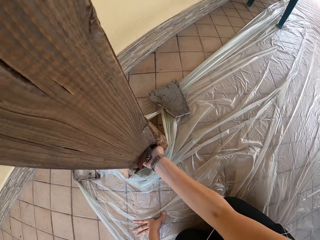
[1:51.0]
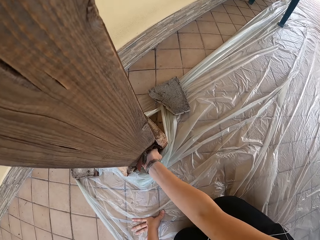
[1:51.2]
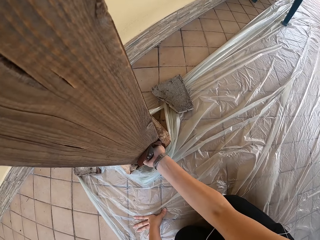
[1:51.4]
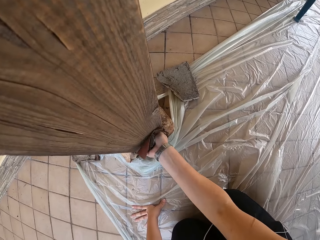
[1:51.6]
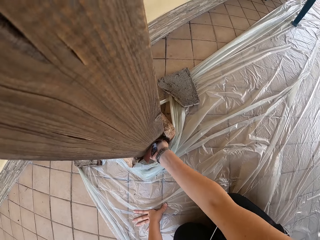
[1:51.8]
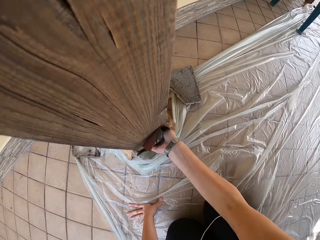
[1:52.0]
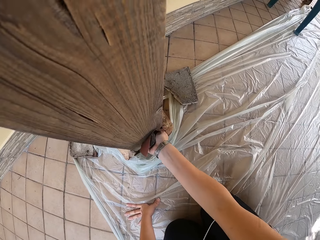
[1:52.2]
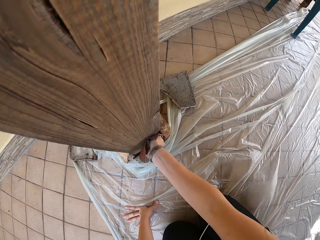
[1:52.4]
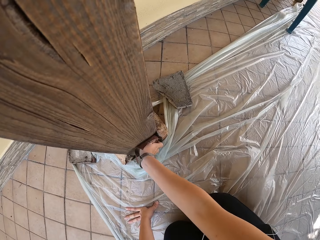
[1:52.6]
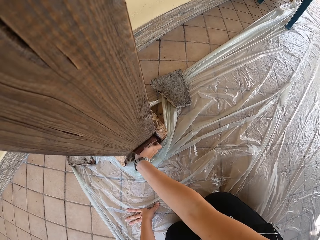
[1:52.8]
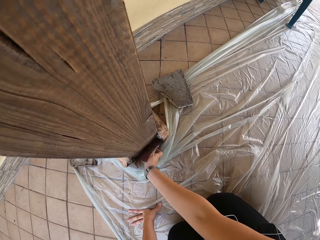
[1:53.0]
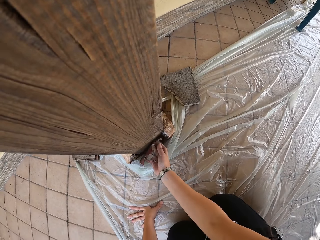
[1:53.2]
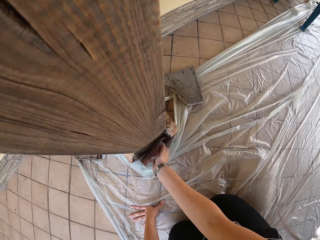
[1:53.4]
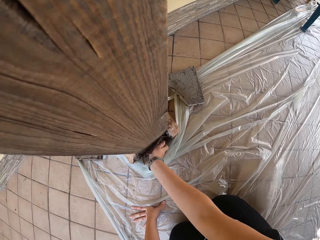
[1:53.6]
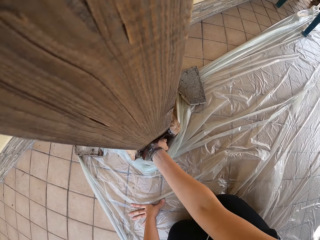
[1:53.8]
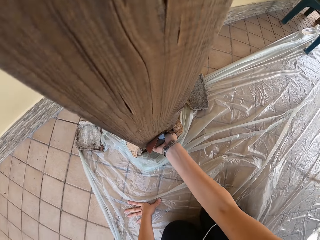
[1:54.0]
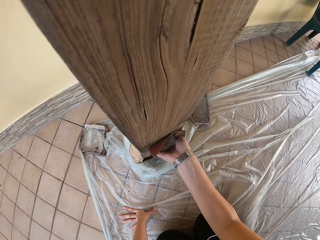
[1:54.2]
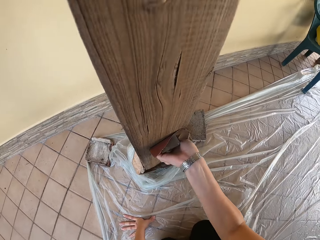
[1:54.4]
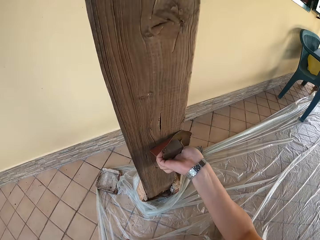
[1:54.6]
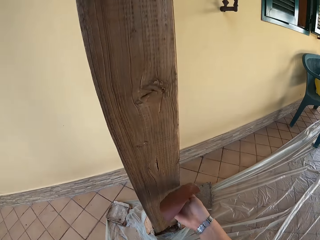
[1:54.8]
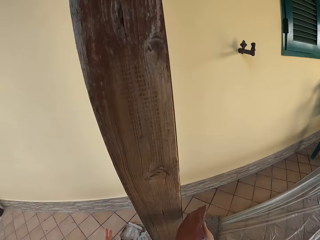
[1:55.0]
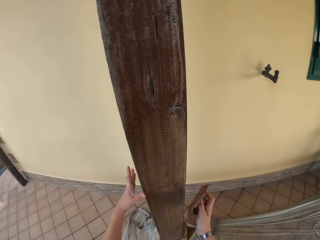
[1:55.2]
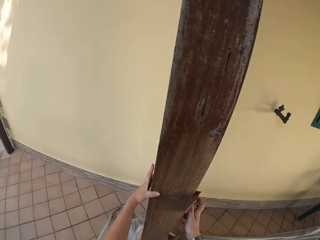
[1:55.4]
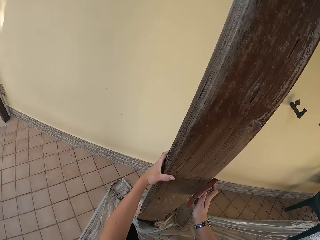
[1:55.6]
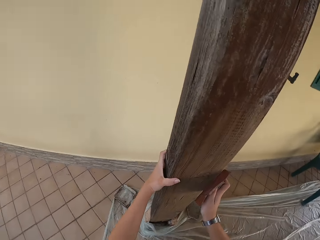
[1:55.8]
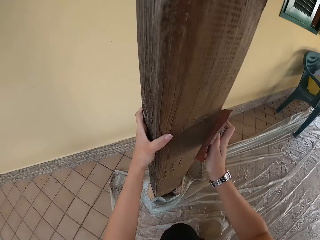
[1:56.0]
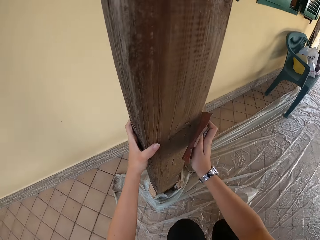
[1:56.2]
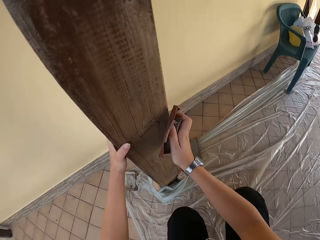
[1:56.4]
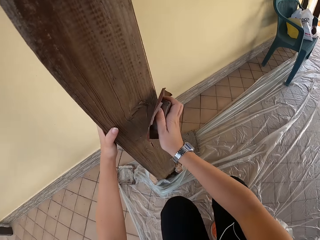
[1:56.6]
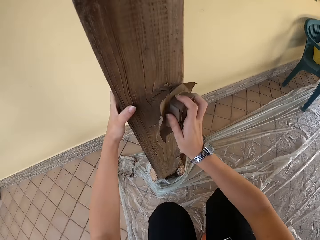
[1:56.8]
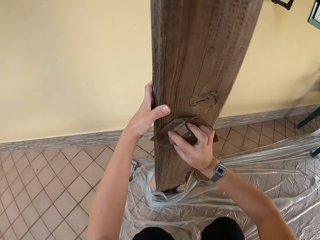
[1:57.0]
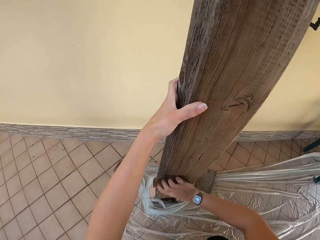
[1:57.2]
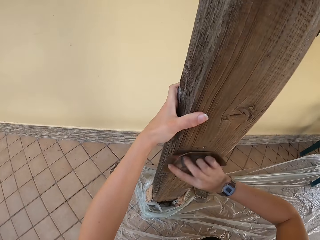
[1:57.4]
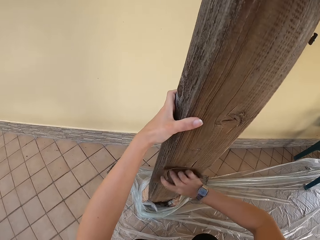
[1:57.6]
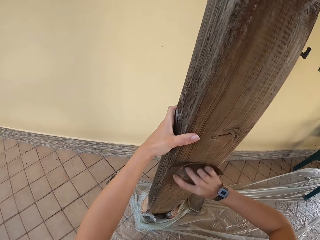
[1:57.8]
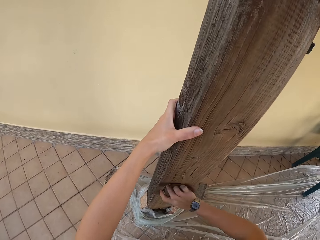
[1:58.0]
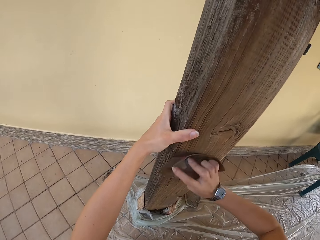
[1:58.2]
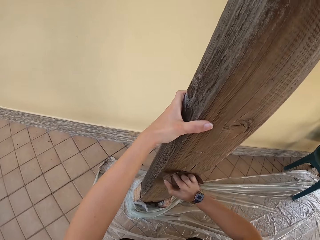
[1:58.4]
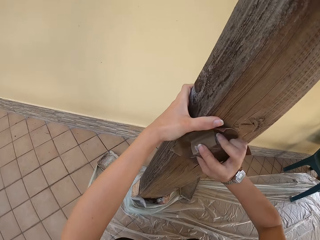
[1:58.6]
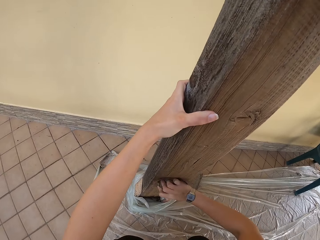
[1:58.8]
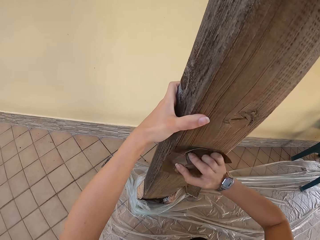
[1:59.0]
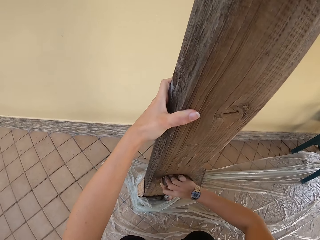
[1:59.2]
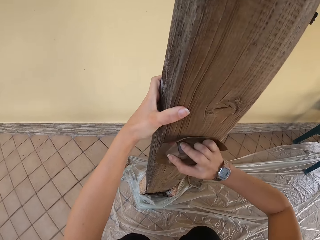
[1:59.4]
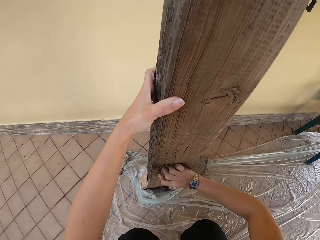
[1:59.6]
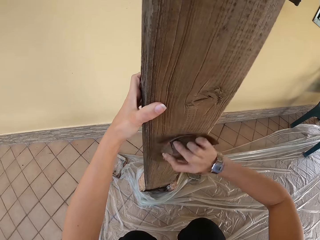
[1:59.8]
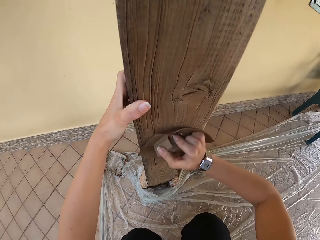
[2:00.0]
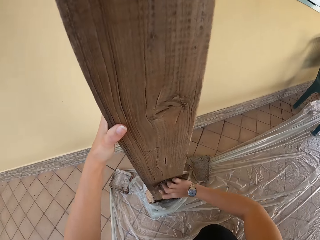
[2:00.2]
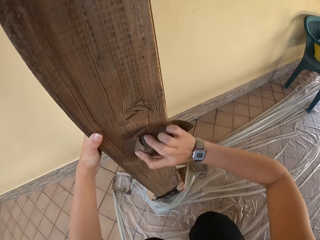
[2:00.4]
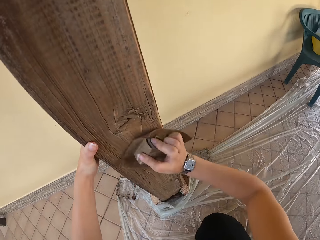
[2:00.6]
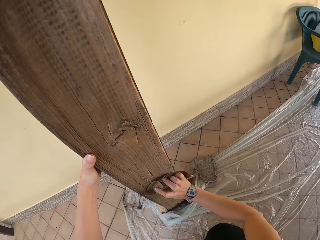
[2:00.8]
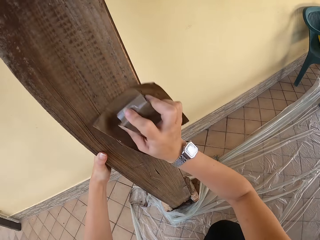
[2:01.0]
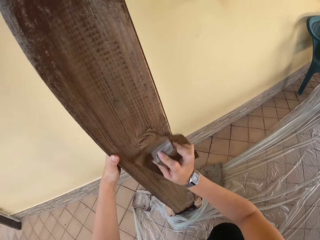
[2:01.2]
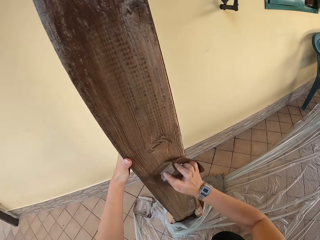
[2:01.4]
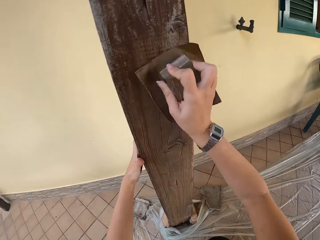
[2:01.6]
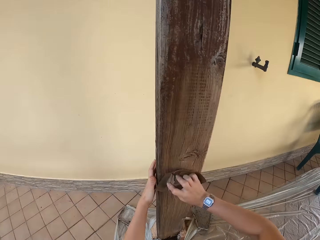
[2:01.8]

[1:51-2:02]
The camera wearer holds the wooden pillar with her left hand.

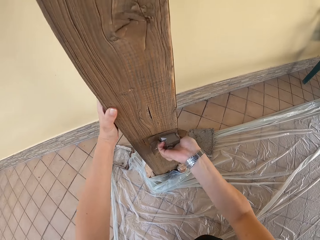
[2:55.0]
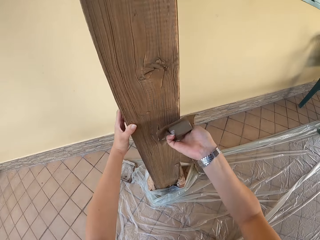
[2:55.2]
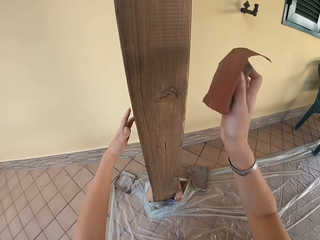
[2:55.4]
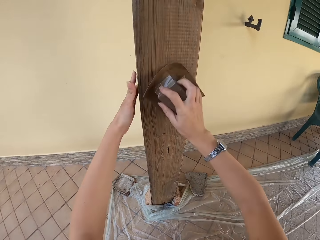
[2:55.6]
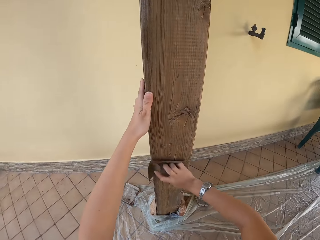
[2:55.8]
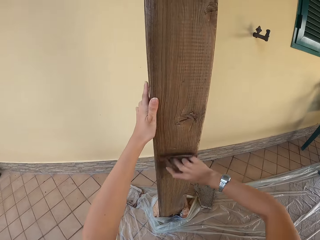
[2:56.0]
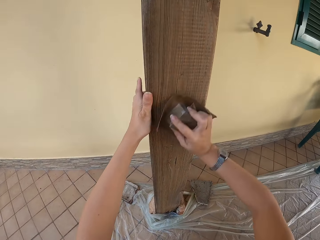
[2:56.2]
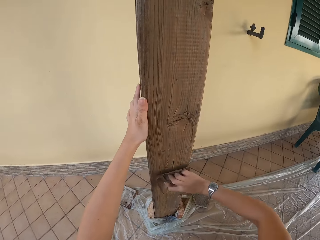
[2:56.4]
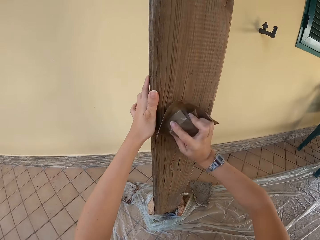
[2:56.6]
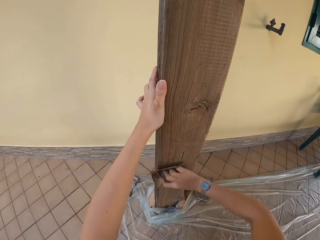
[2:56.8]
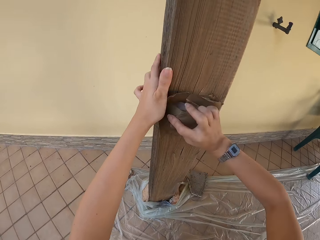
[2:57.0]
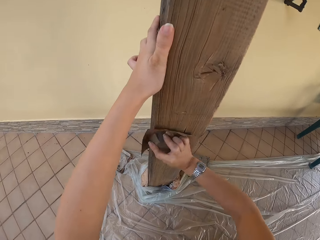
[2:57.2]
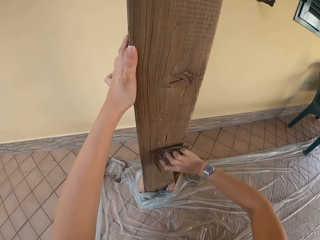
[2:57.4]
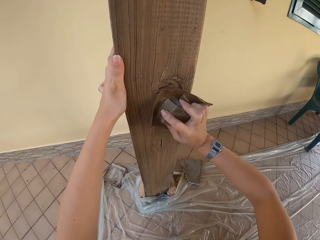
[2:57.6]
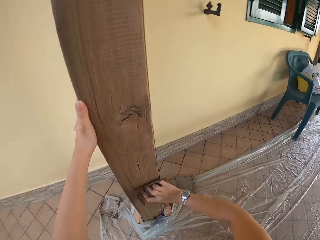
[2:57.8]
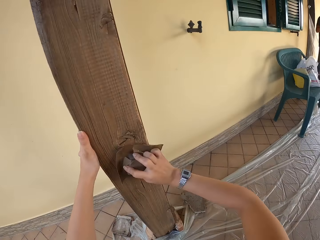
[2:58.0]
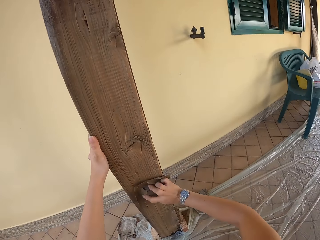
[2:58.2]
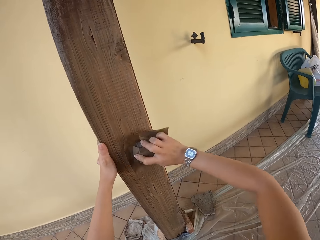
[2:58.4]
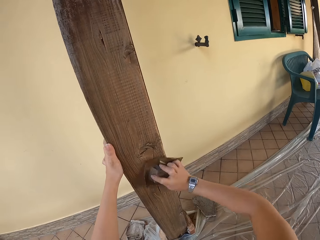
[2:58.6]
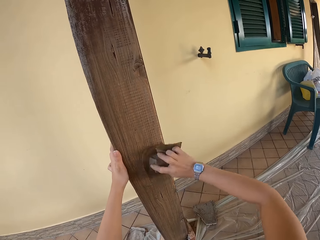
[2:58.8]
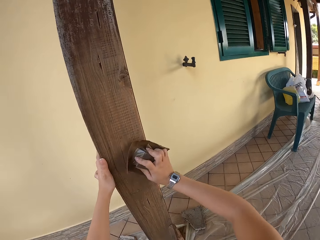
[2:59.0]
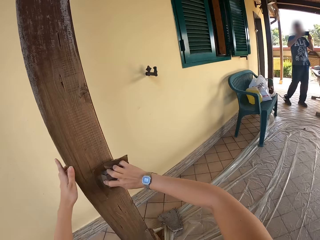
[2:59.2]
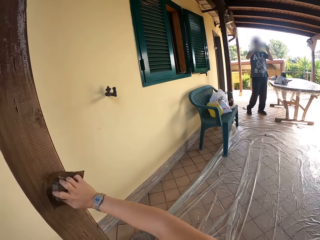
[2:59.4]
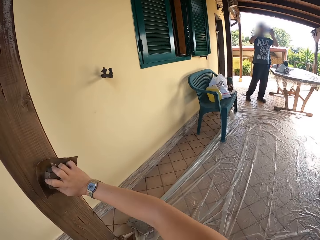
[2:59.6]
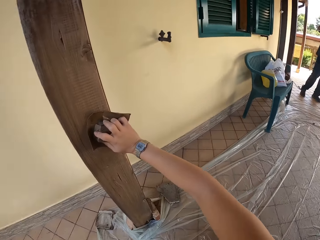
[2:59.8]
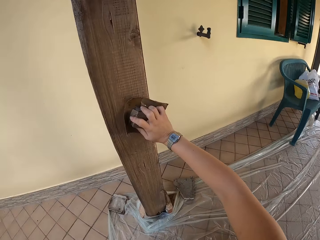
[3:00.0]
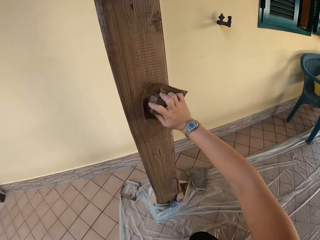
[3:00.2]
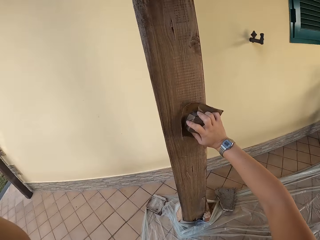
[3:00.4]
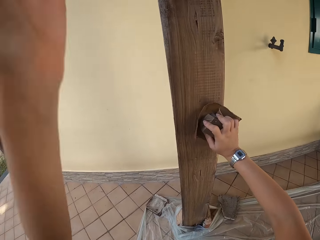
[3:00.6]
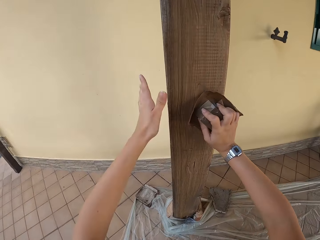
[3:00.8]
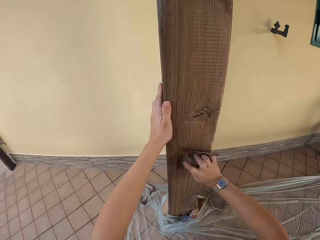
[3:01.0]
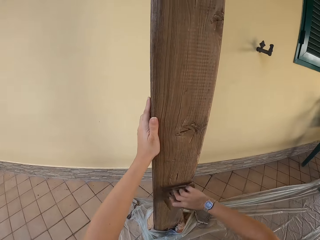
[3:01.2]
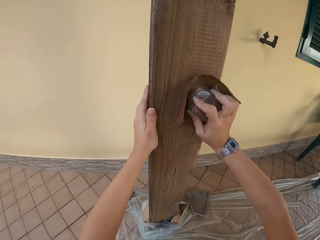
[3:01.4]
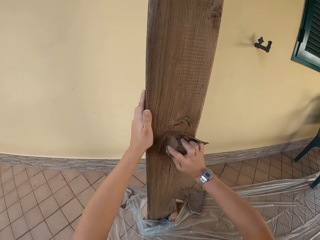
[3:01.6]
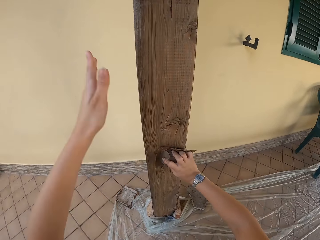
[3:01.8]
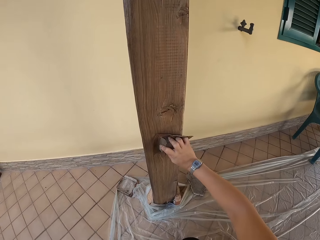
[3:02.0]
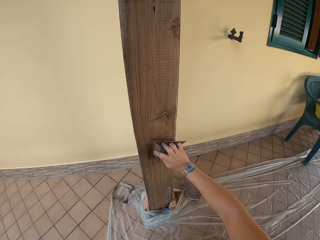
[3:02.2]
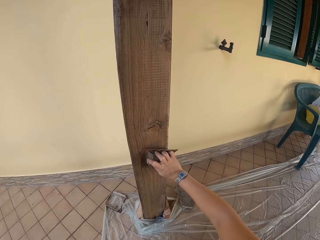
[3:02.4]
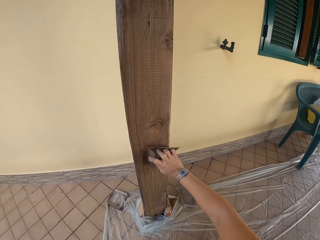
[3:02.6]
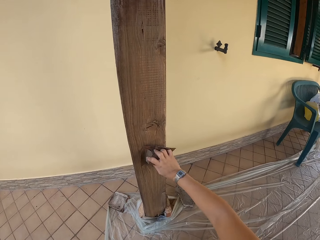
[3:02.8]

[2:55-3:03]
The camera wearer replaces her left hand on the wooden pillar. She removes her left hand from the wooden pillar. She holds the wooden pillar with her left hand. She removes her left hand from the wooden pillar.
